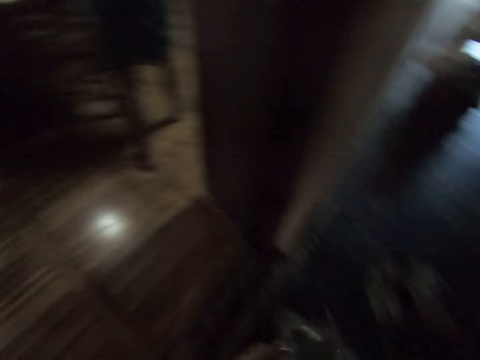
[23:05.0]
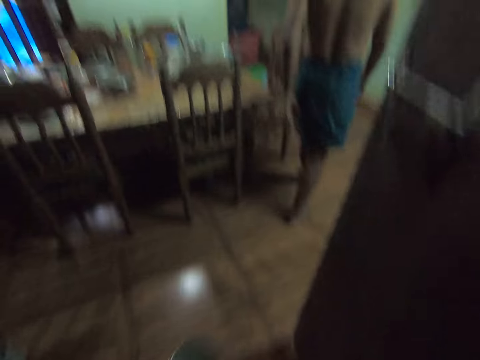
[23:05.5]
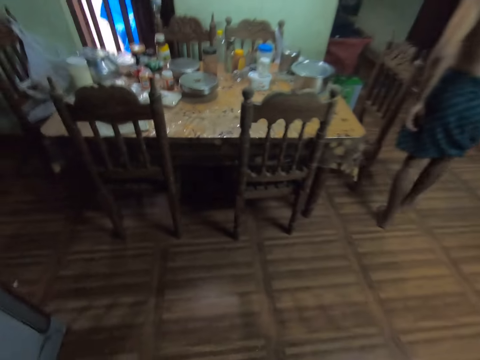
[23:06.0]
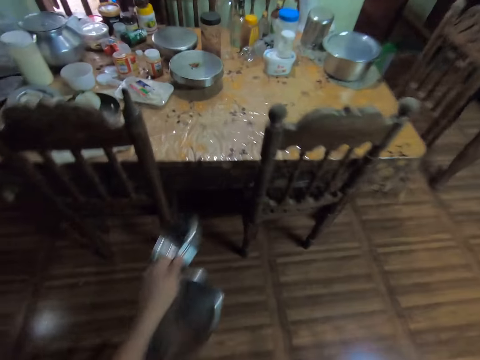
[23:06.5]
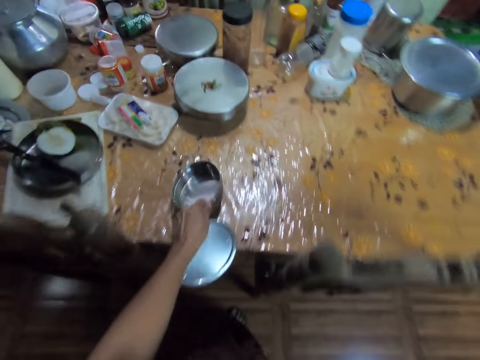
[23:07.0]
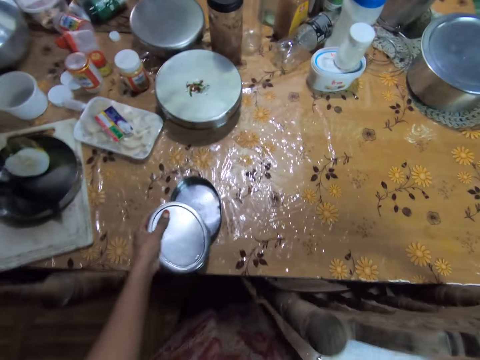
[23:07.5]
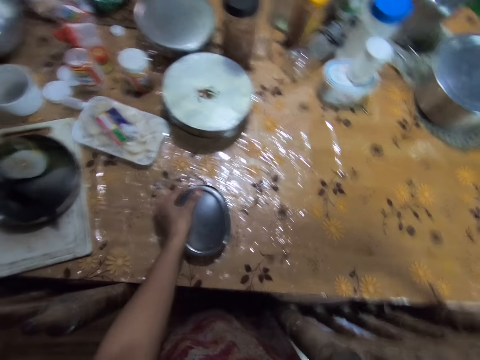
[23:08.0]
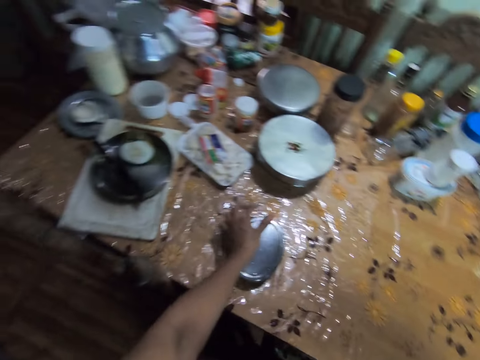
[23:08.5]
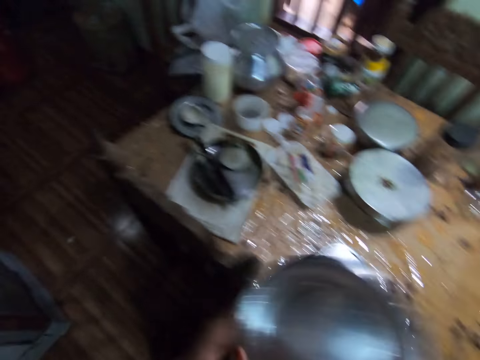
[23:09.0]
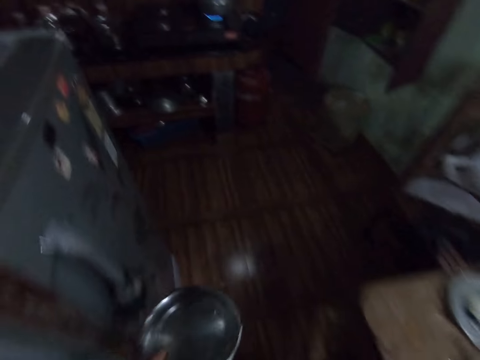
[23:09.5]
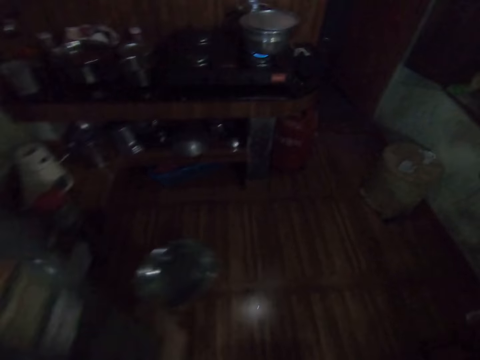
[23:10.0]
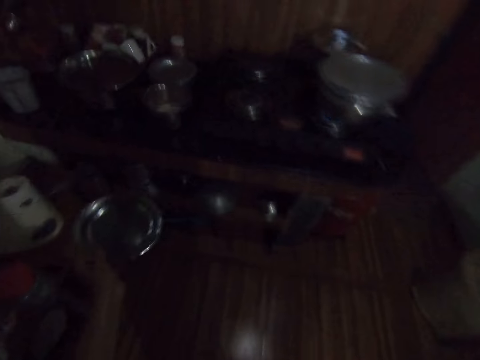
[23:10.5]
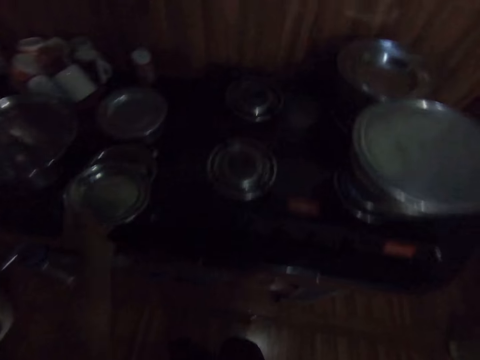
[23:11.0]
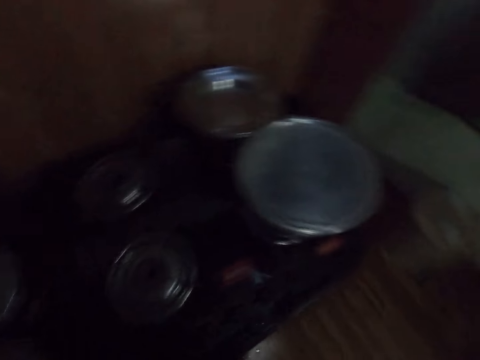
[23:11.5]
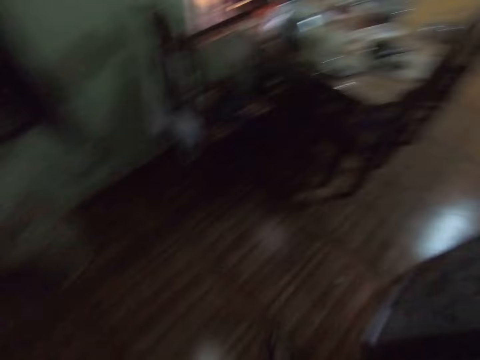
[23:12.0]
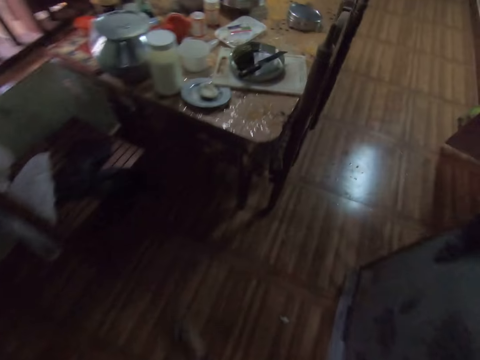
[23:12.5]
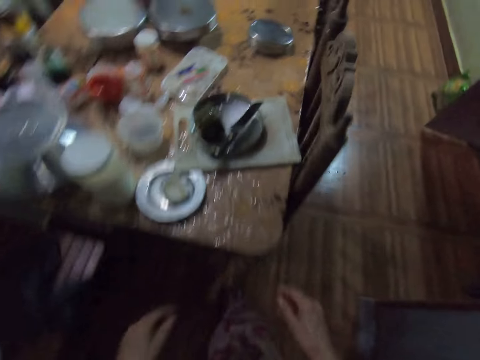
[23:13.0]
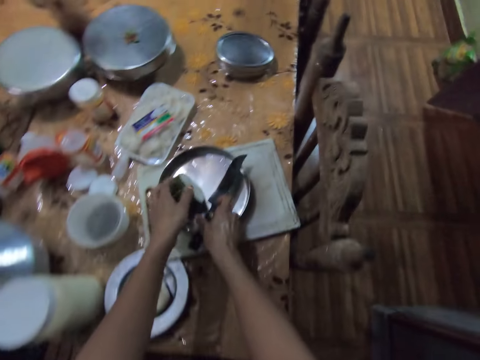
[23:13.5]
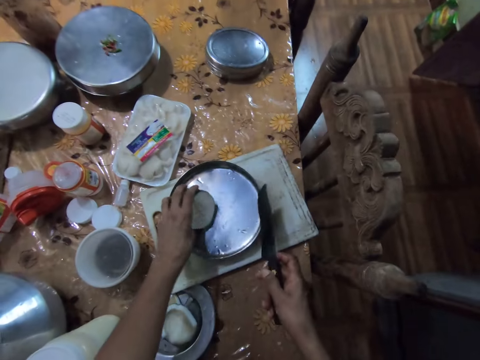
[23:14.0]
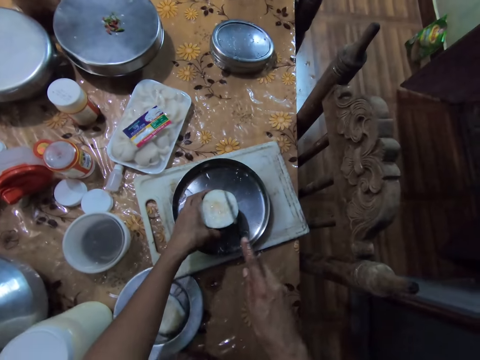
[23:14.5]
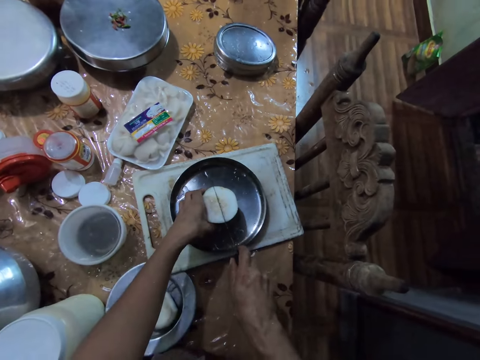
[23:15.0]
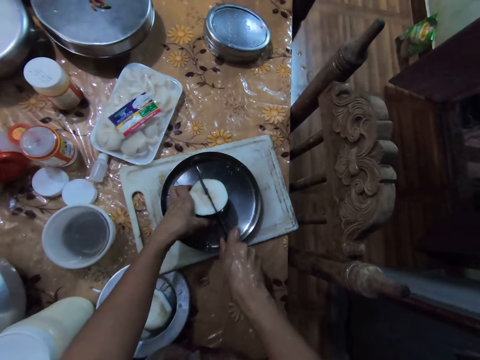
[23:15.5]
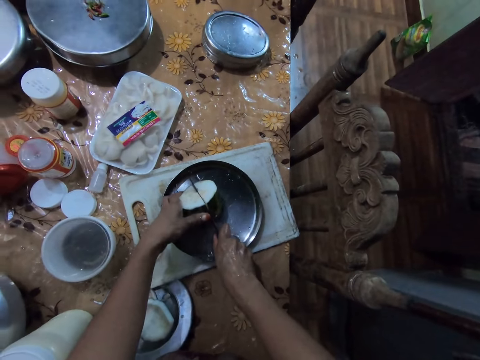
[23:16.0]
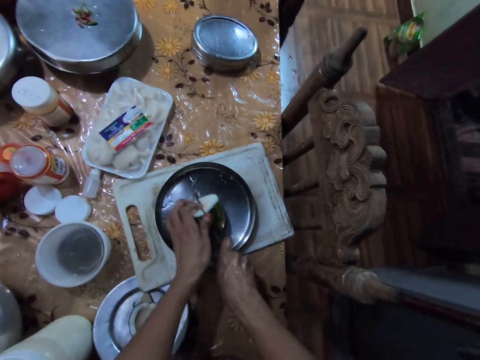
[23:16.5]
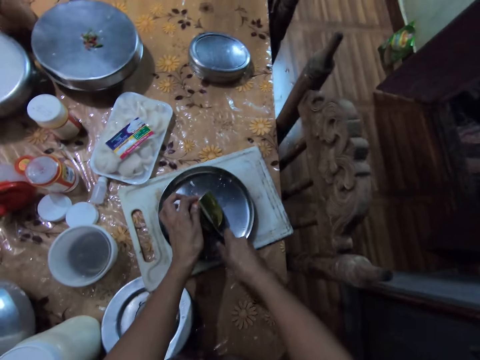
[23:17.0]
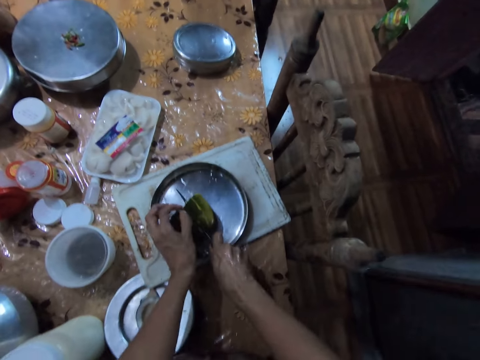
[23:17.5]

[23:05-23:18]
The man walks past a chair at a dining table. The camera wearer walks towards the dining table. She drops the bowl in her left hand on the dining table. She covers the bowl on the dining table with the stainless bowl cover in her left hand. She passes the plate in her right hand to her left hand. She walks towards a kitchen. She drops the plate in her left hand on a bowl on a kitchen counter top. She walks towards the dining table. She takes a knife from a bowl on a chopping board on the dining table with her right hand. She holds a cucumber in the bowl on the chopping board on the dining table with her left hand. She cuts the cucumber in her left hand in the bowl on the chopping board on the dining table with the knife in her right hand.

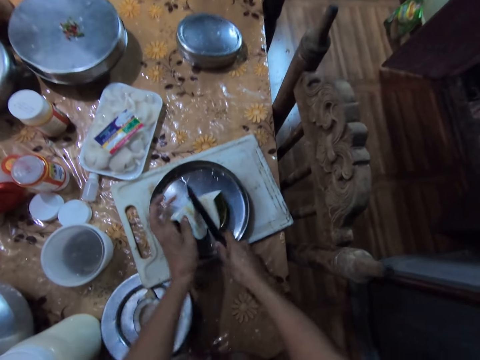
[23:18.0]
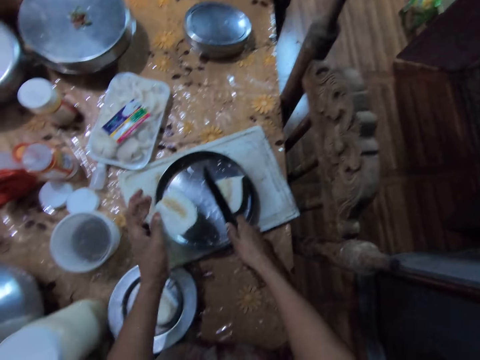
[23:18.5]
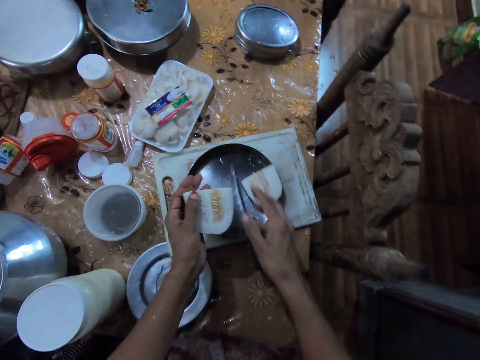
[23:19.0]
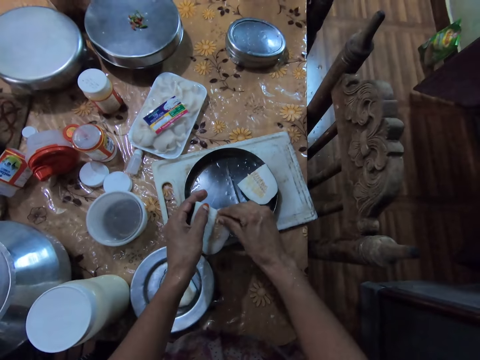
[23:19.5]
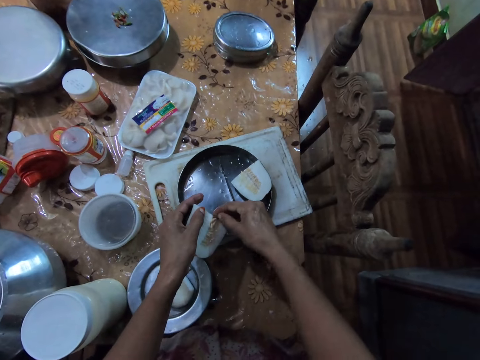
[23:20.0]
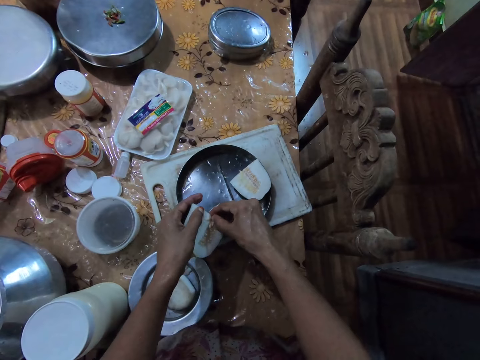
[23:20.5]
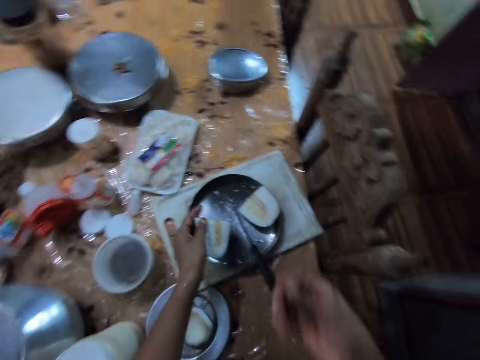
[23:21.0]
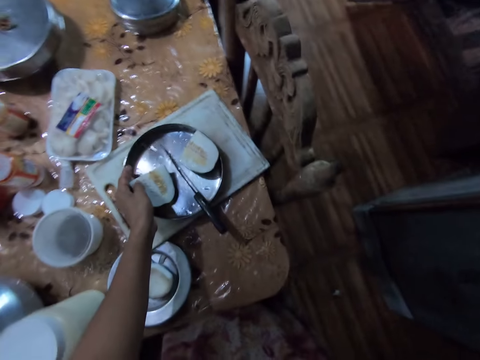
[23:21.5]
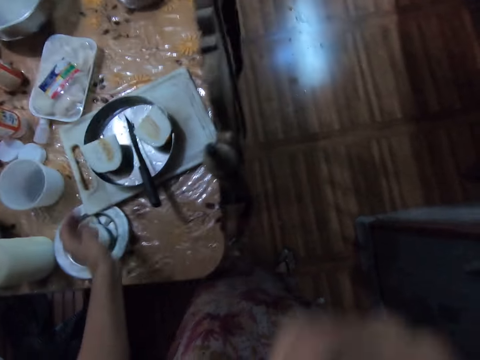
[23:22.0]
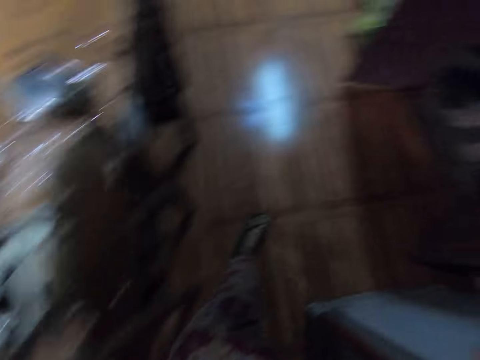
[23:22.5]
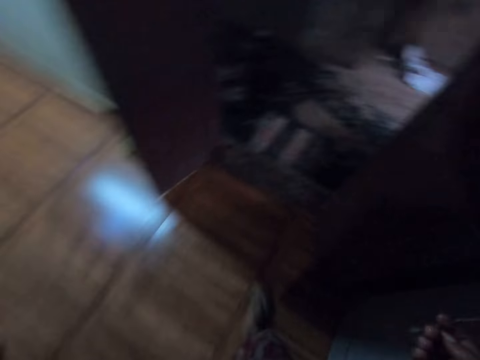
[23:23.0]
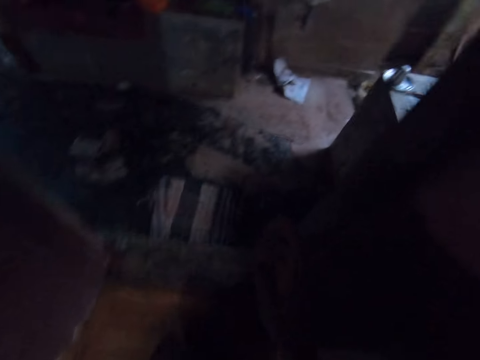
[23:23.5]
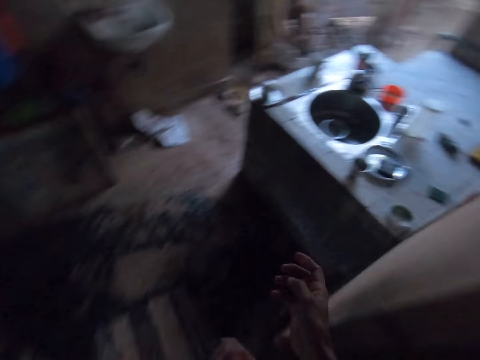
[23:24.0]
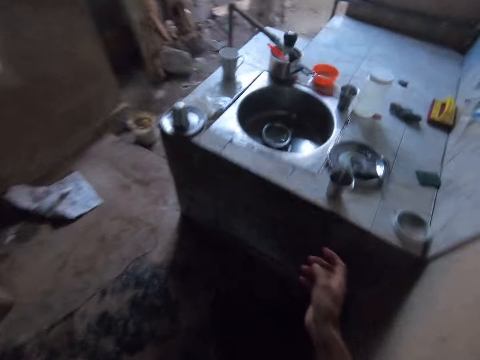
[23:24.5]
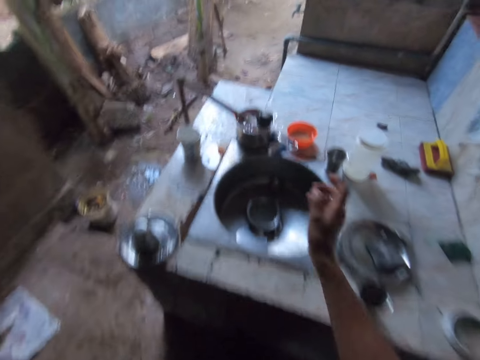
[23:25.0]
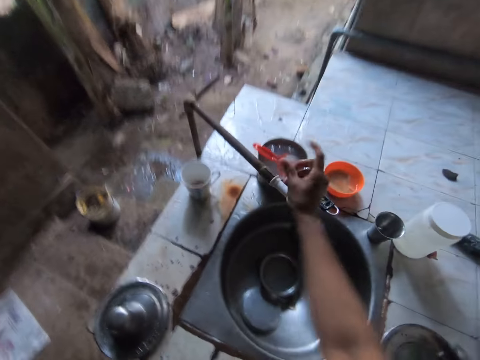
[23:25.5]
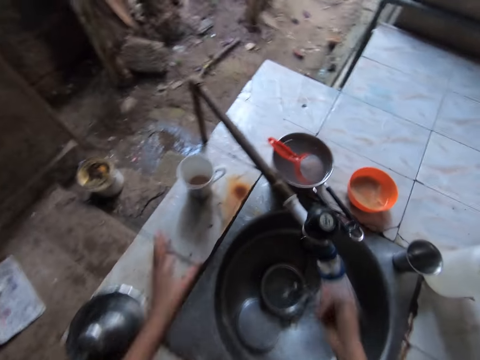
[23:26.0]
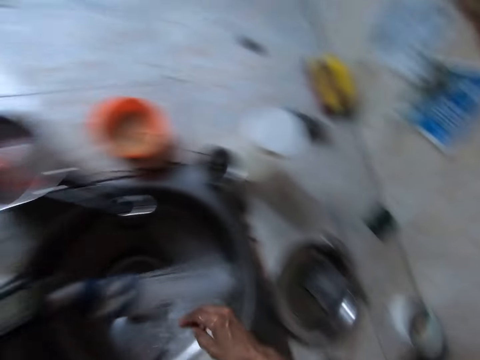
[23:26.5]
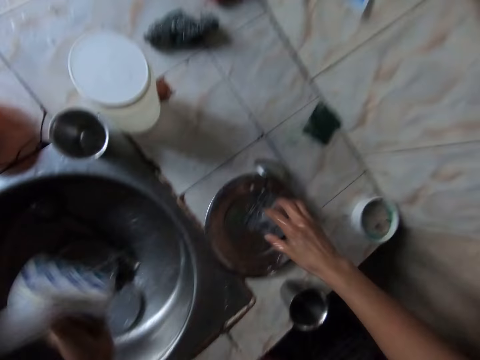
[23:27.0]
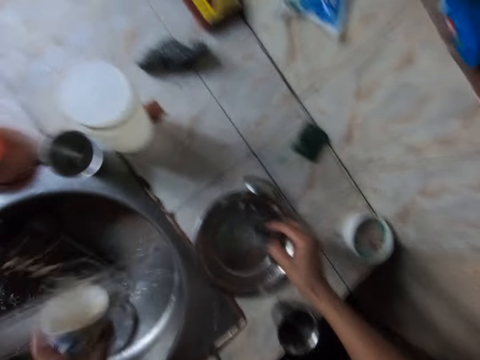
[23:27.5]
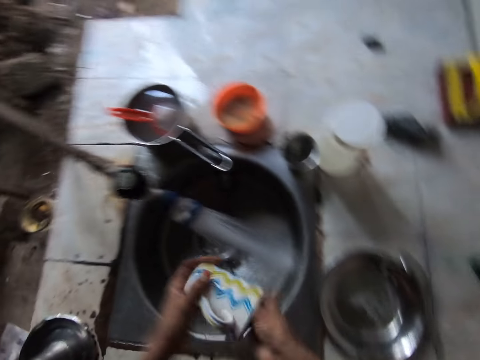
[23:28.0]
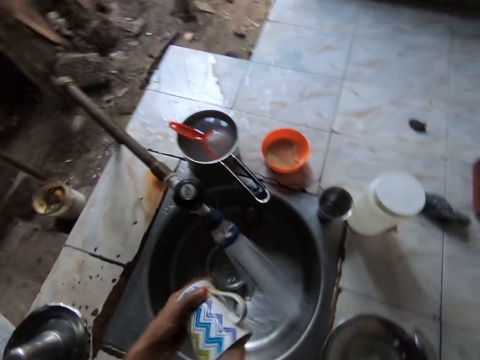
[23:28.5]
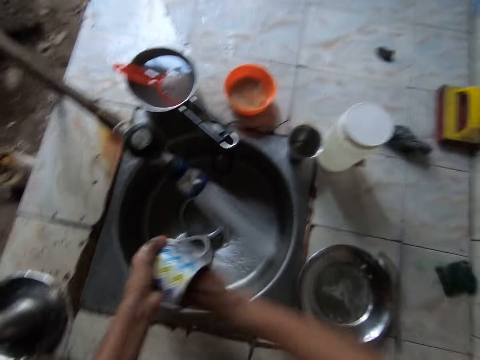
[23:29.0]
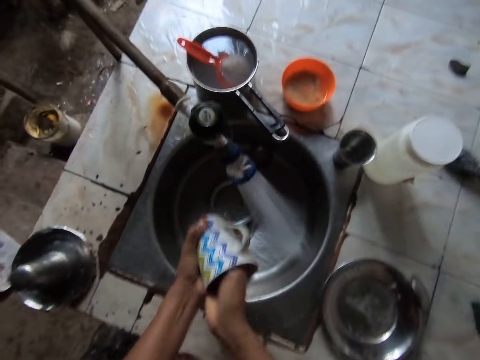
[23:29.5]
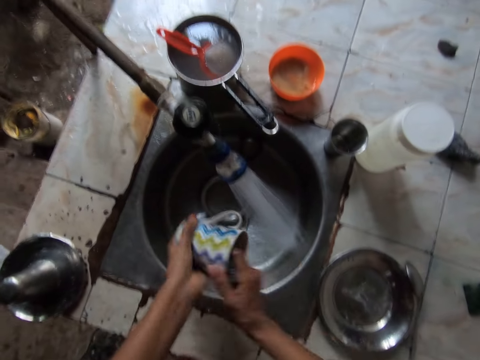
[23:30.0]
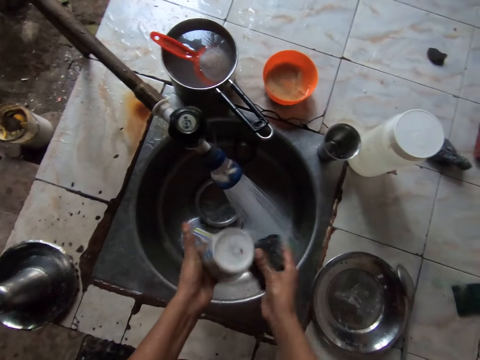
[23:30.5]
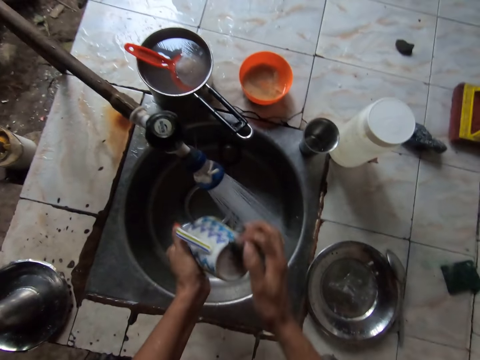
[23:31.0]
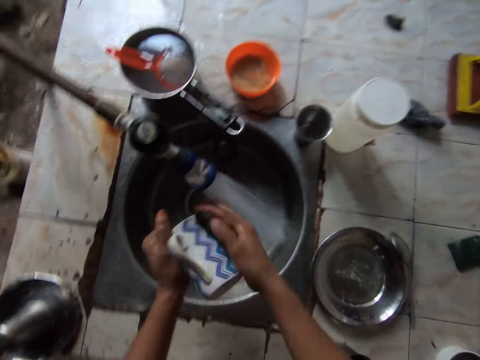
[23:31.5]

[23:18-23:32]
The camera wearer drops the knife in her right hand in the bowl on the chopping board on the dining table. She removes some seeds from the cucumber in her left hand with her right hand. She drops the cucumber in her left hand in the bowl on the chopping board on the dining table. She lifts the seeds in her right hand towards her mouth. She walks towards the sink. She opens the tap with her right hand. She rinses her right hand in the sink under water from the tap. She takes the cup from the counter top with her left hand. She takes the sponge from the plate on the counter top with her right hand. She rinses the cup in her left hand in the sink with water from the tap with her left hand. She washes the cup in her left hand in the sink with the sponge in her right hand.
